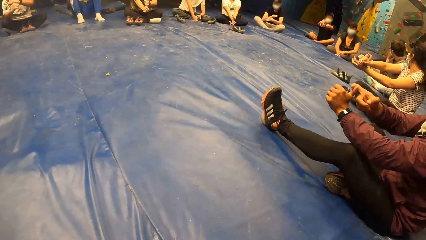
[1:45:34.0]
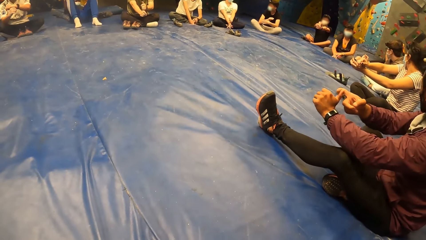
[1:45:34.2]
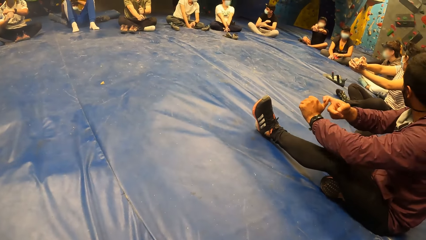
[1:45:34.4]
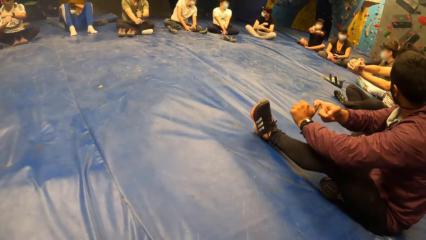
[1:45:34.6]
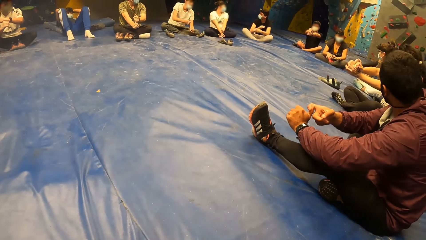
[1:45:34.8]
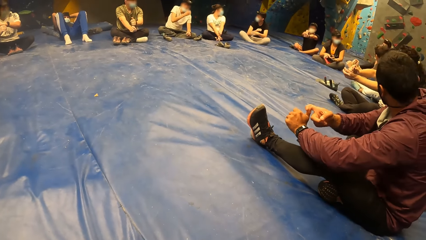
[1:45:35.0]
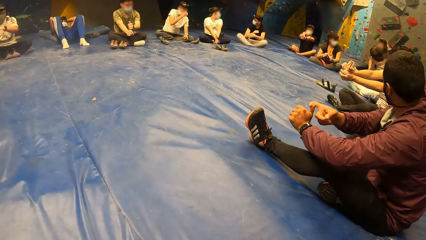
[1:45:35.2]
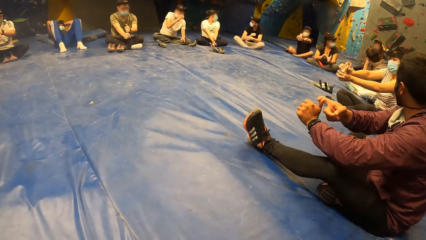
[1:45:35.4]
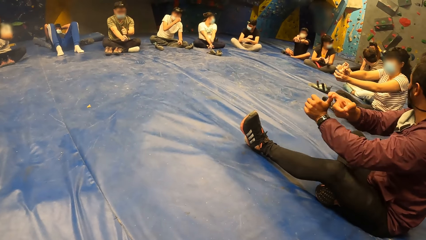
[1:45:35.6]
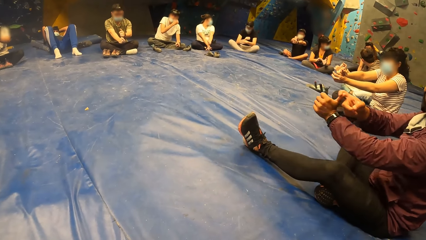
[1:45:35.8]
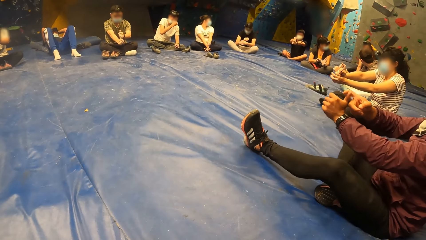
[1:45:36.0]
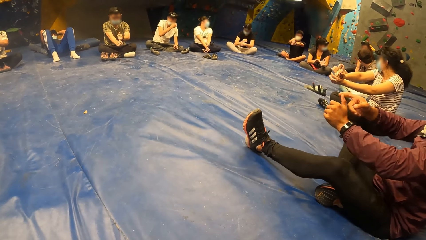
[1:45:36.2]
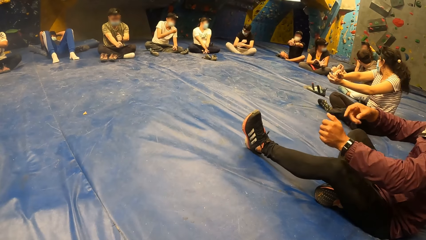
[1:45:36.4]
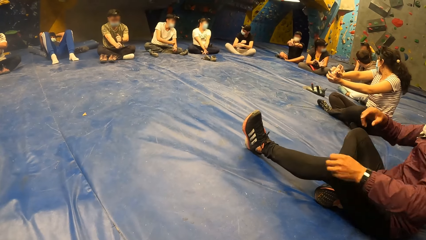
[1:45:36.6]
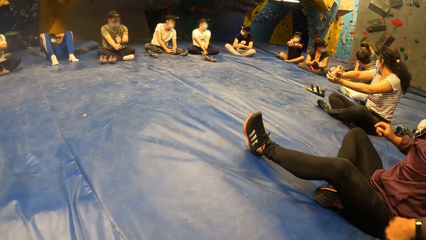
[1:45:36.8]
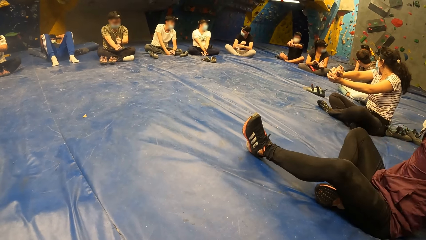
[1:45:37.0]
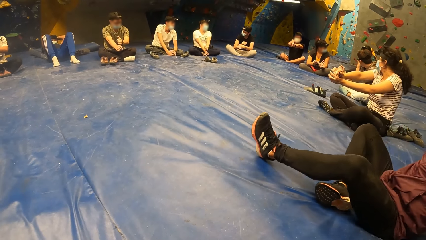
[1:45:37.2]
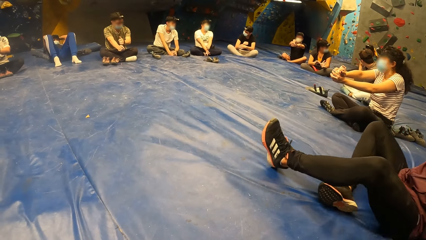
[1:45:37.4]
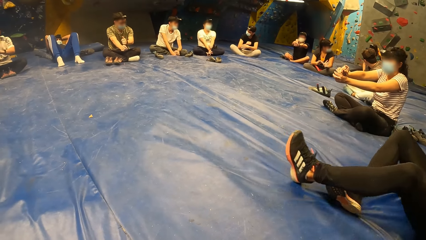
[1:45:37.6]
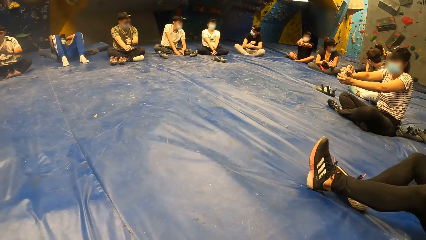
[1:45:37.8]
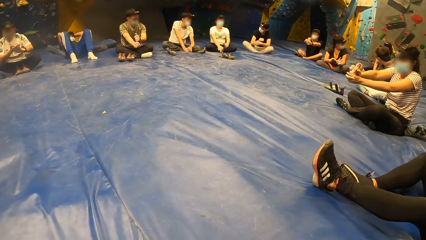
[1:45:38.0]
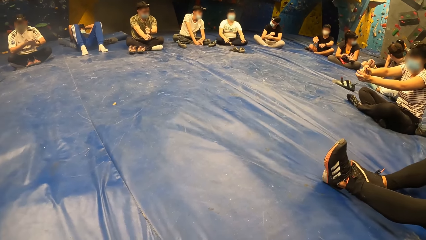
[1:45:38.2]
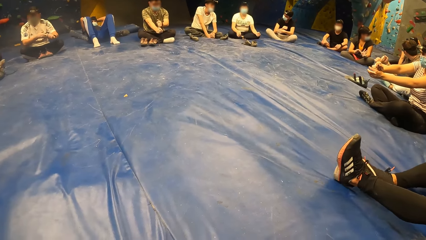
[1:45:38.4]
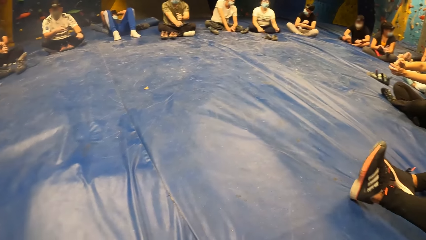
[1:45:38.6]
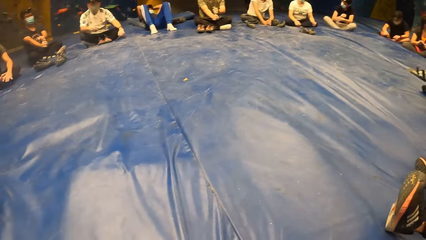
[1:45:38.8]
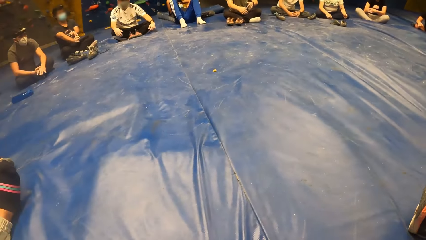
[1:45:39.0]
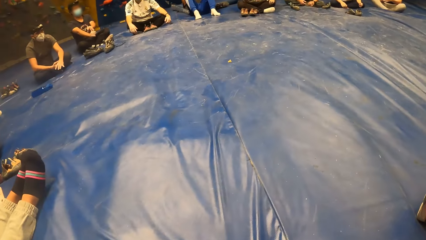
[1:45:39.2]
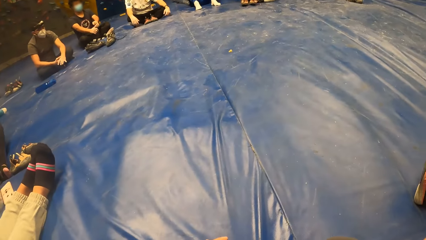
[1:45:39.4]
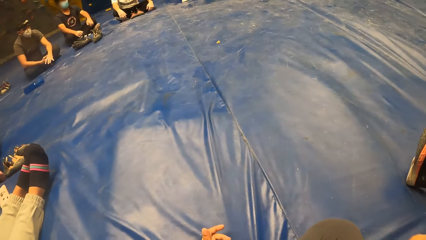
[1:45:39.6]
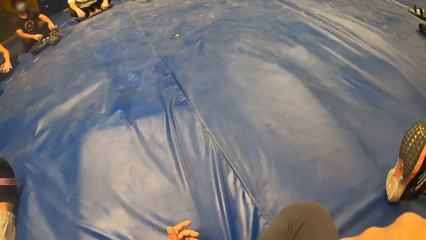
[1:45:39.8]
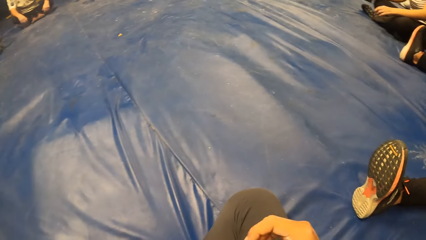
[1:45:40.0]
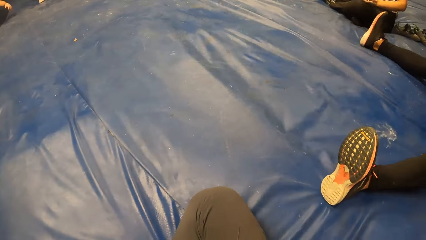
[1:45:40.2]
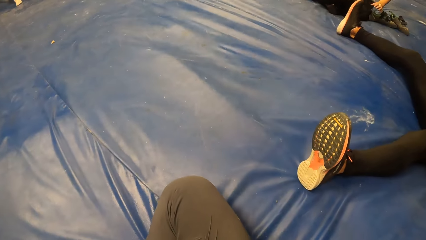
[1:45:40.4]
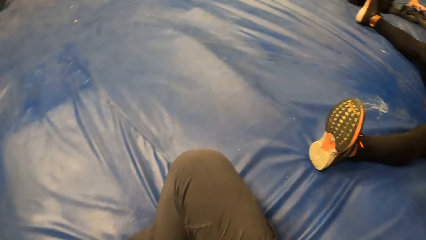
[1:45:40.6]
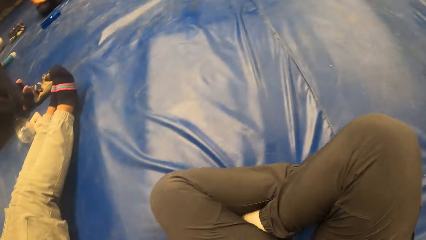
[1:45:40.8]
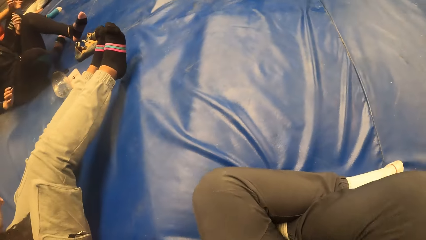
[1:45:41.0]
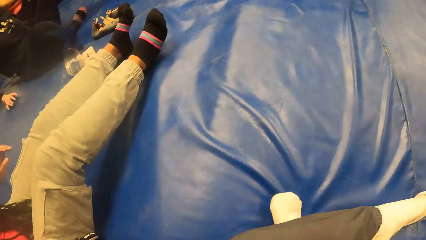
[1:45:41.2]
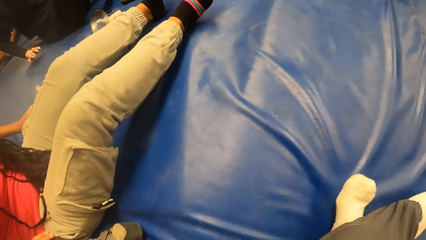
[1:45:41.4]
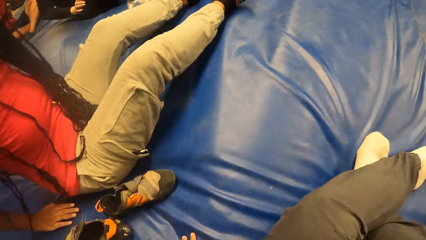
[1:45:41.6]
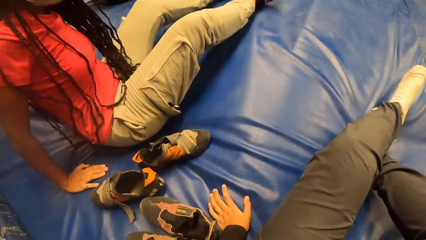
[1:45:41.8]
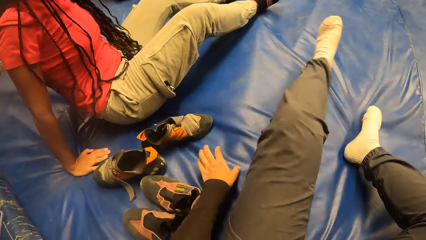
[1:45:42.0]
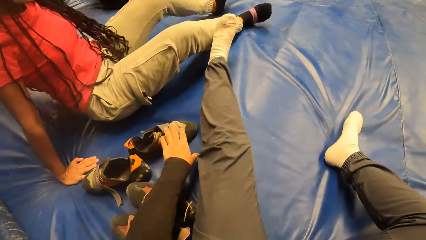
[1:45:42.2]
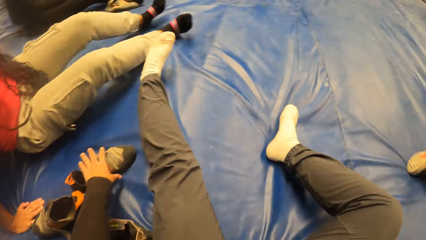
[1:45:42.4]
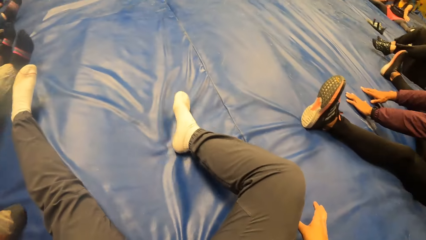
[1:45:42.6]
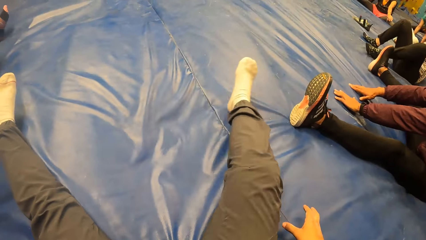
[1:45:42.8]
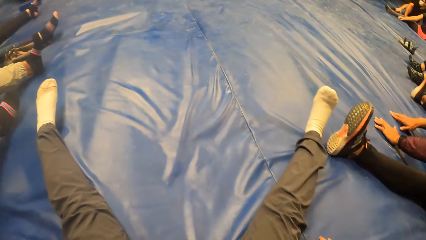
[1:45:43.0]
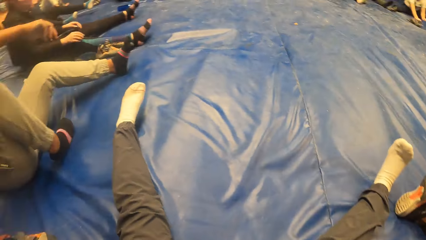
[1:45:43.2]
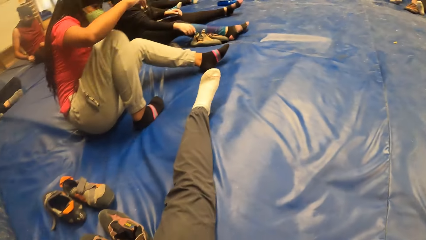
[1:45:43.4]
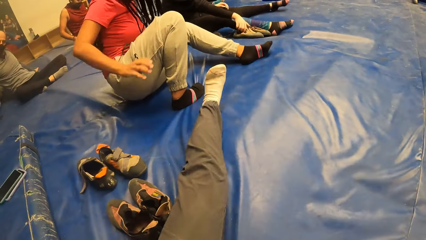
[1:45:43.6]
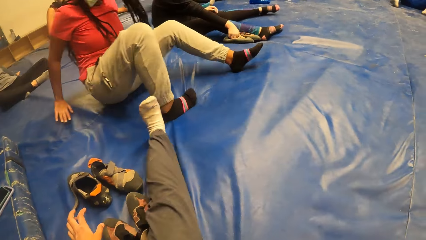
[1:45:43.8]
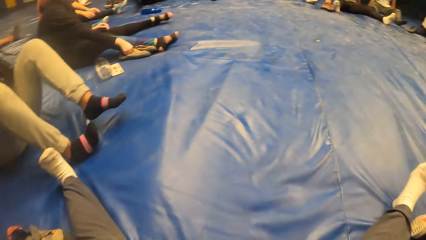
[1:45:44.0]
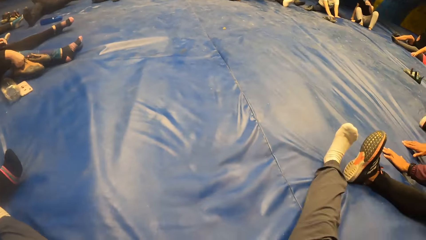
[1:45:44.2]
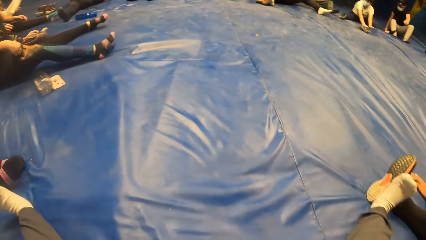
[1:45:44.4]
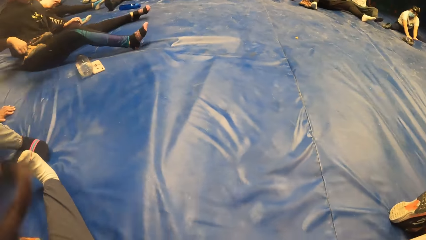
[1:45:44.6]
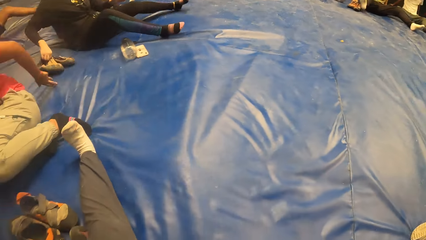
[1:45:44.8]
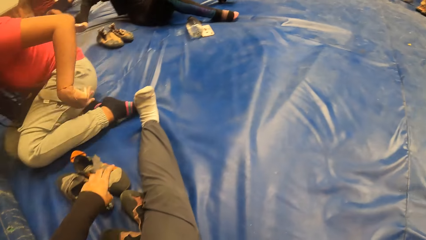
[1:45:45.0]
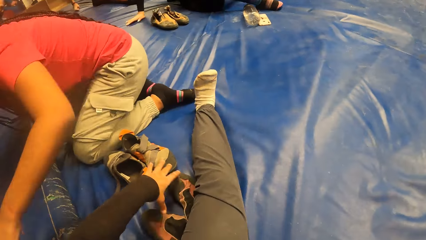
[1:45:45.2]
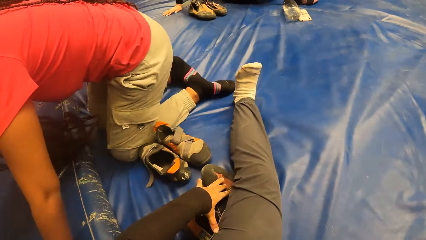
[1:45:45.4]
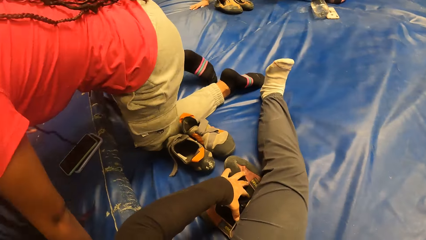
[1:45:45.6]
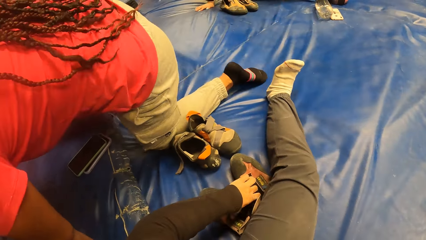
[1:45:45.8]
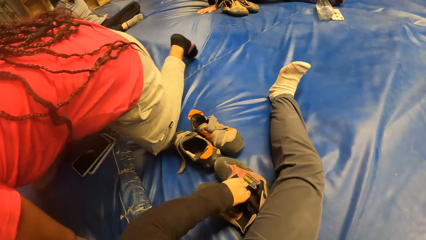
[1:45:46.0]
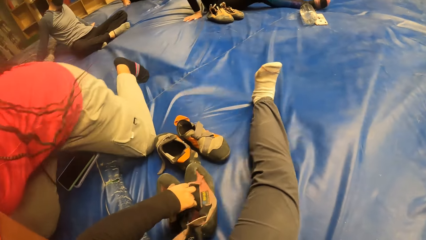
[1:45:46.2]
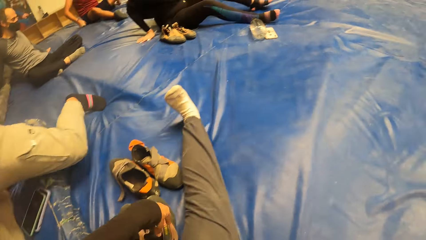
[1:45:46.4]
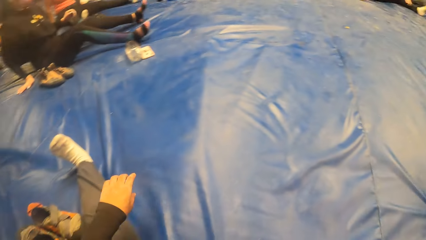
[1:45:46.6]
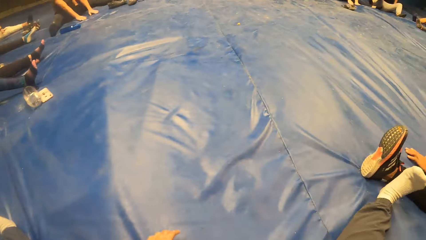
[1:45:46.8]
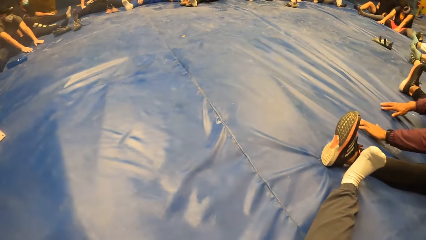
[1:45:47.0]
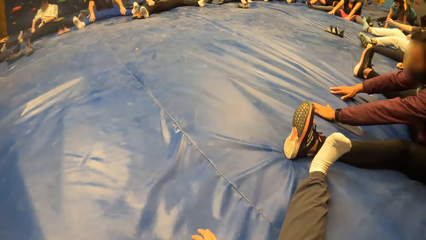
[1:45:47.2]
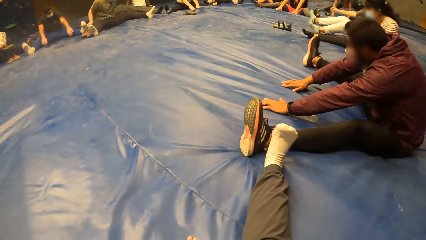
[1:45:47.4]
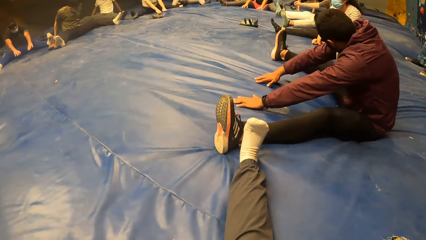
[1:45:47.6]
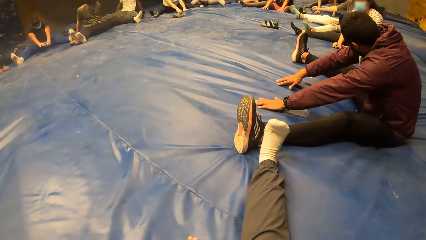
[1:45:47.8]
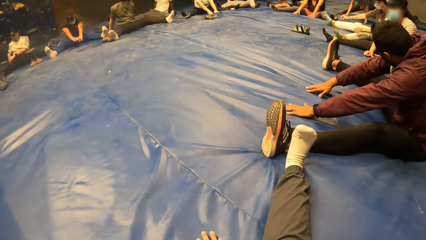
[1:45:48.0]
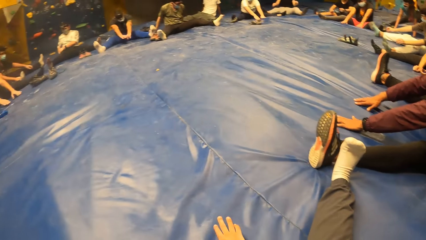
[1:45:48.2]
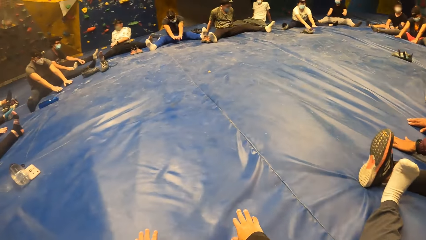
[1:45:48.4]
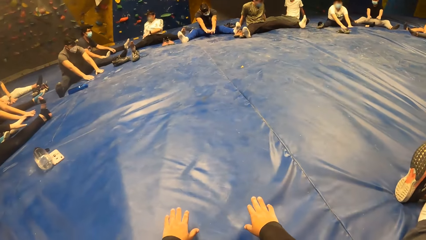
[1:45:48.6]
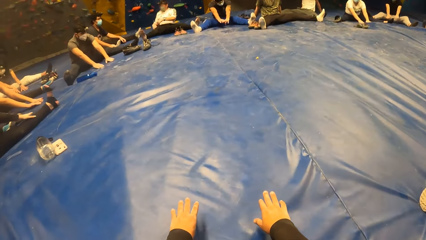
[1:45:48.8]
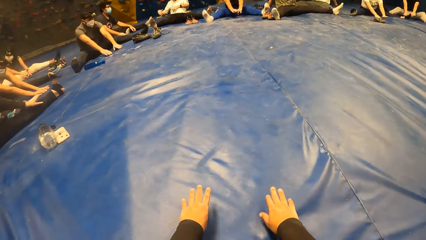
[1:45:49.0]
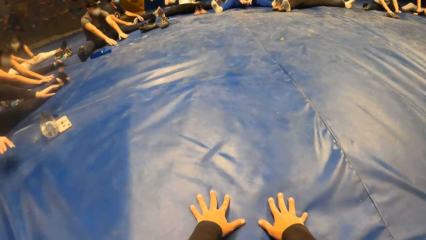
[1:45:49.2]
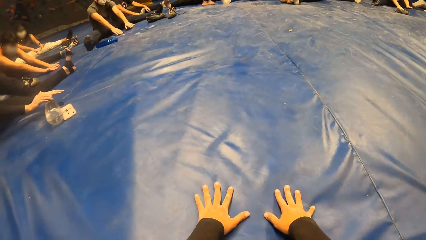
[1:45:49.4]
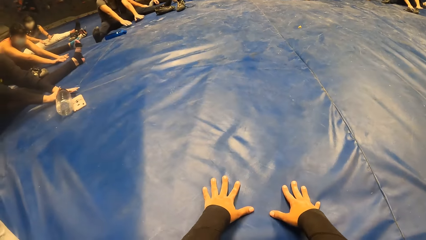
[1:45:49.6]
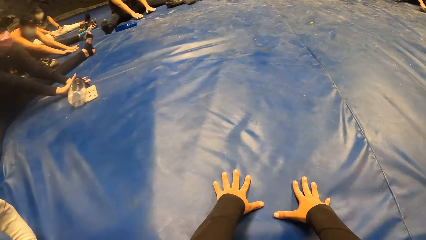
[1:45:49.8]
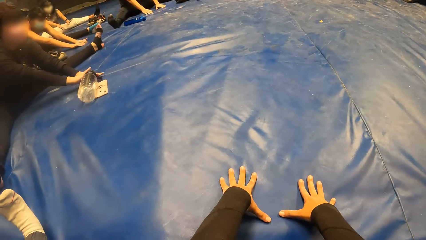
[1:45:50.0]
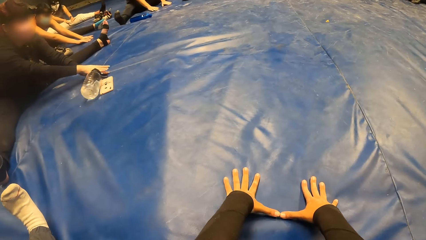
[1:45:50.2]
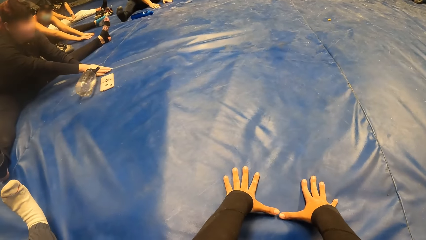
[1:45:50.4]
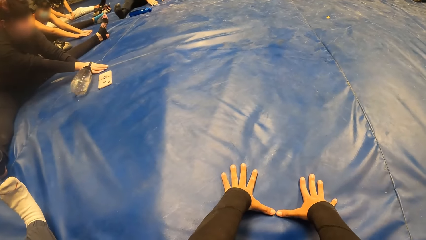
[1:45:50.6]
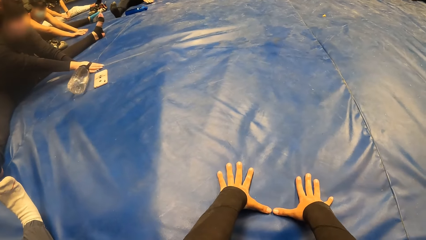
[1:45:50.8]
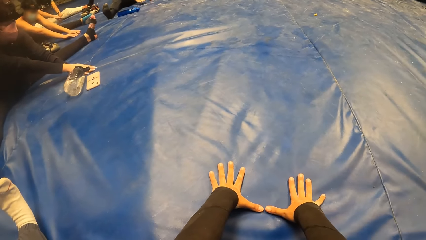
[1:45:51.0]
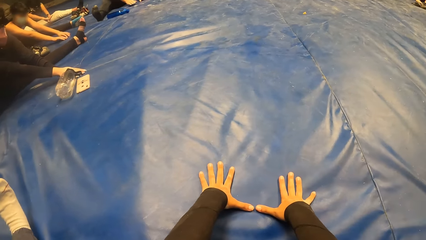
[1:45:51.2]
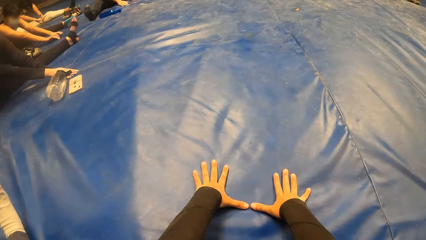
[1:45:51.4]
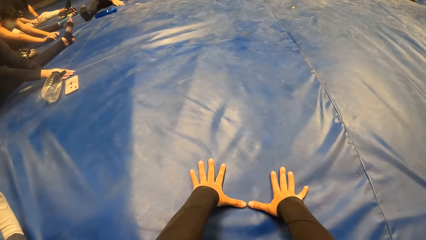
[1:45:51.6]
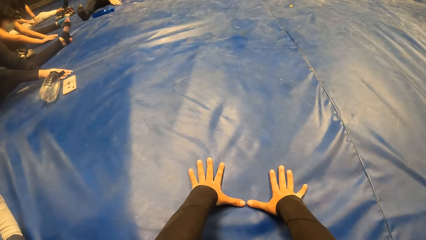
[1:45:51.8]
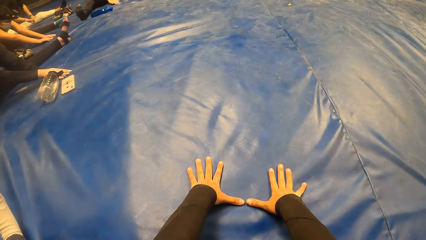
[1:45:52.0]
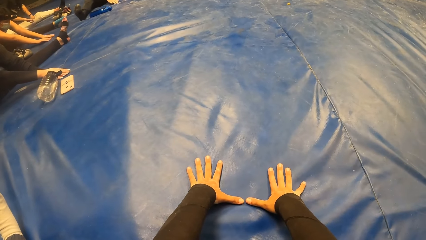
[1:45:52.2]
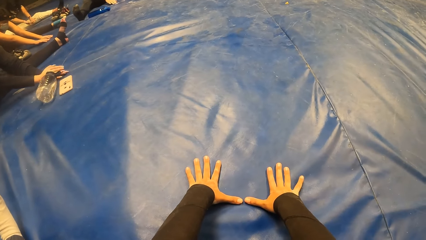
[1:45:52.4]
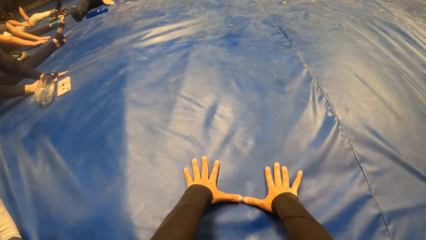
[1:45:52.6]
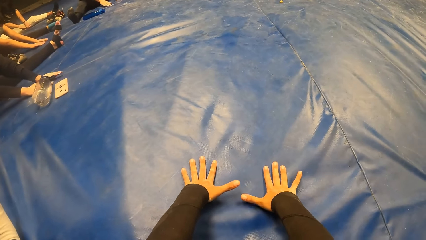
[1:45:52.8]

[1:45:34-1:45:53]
The man adjusts his position on the bouldering mat with his hands. The camera wearer adjusts her position on the bouldering mat with her hands. She looks at the legs. She adjusts a shoe on the bouldering mat with her left hand. She stretches her left leg. She stretches her right leg. She spreads the legs. She adjusts the shoes on the bouldering mat with her left hand. She looks around. She places her hands forward on the floor.
